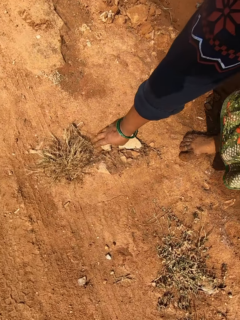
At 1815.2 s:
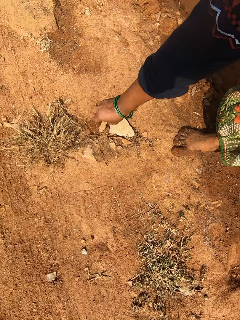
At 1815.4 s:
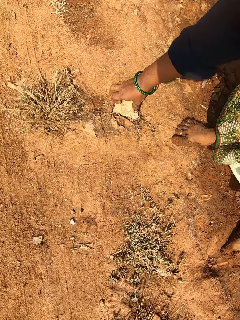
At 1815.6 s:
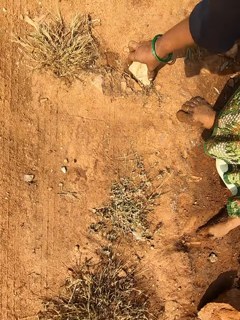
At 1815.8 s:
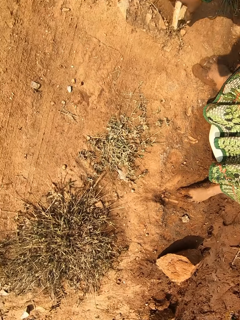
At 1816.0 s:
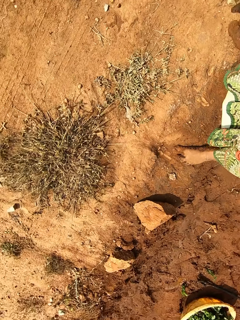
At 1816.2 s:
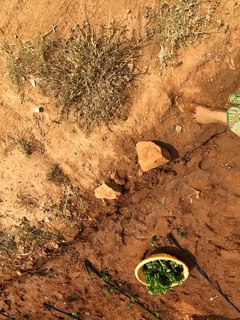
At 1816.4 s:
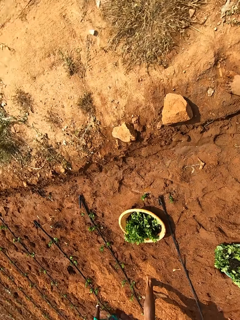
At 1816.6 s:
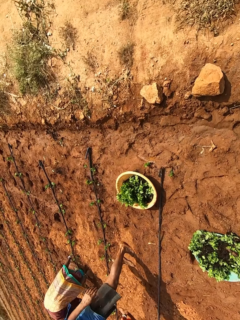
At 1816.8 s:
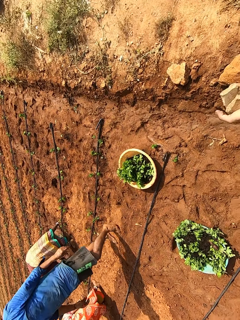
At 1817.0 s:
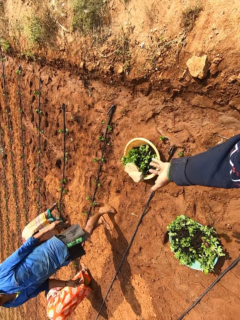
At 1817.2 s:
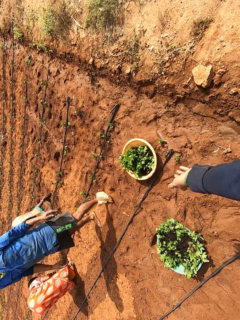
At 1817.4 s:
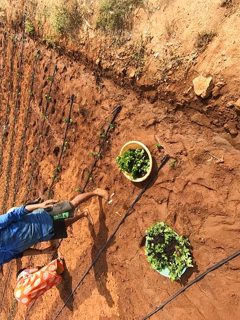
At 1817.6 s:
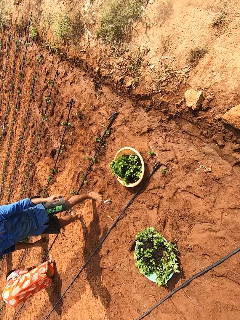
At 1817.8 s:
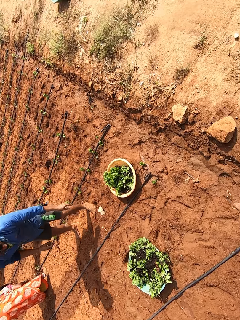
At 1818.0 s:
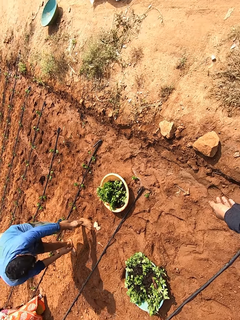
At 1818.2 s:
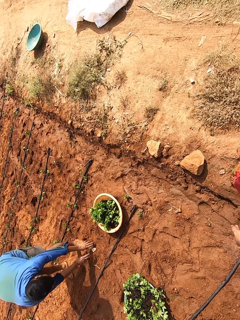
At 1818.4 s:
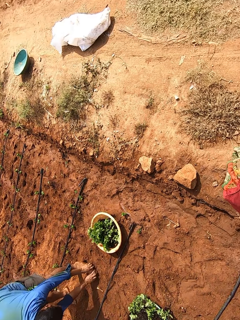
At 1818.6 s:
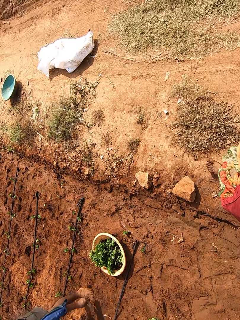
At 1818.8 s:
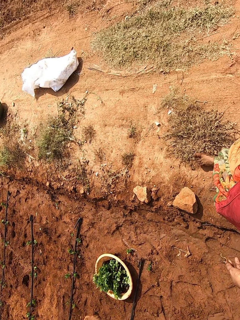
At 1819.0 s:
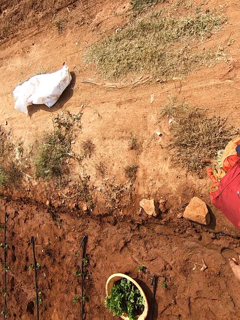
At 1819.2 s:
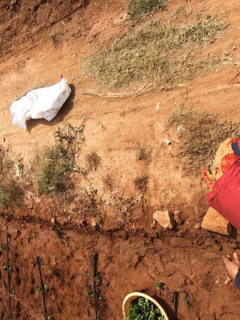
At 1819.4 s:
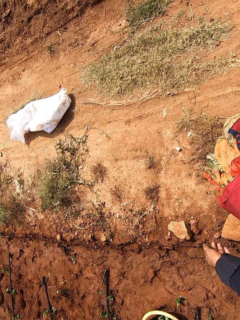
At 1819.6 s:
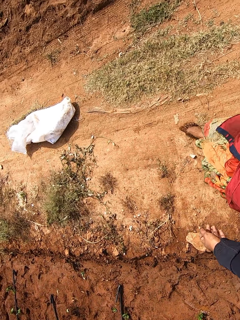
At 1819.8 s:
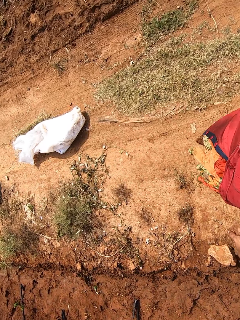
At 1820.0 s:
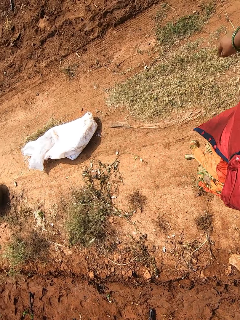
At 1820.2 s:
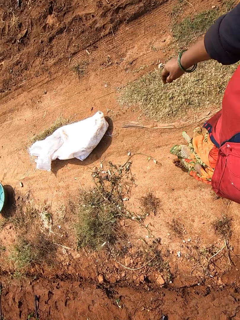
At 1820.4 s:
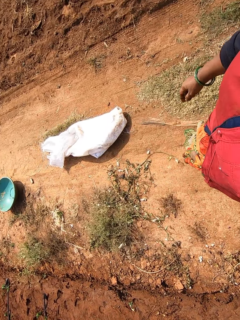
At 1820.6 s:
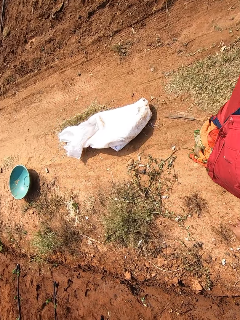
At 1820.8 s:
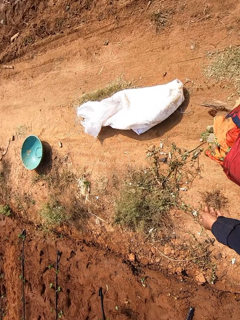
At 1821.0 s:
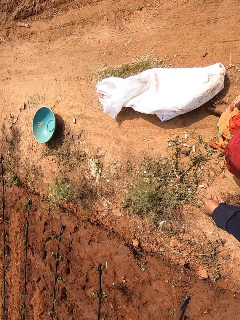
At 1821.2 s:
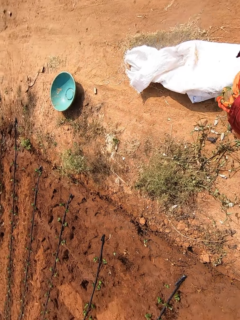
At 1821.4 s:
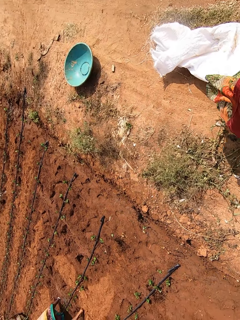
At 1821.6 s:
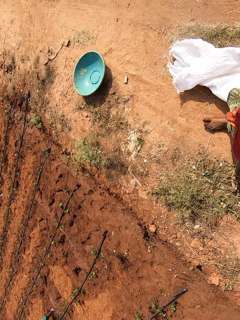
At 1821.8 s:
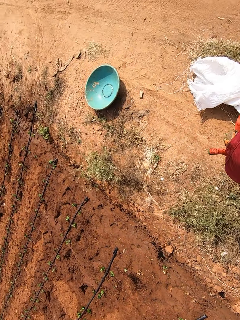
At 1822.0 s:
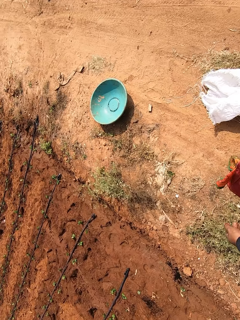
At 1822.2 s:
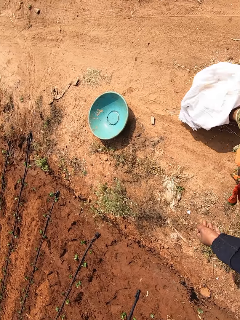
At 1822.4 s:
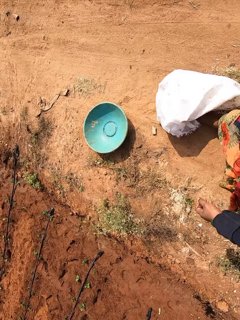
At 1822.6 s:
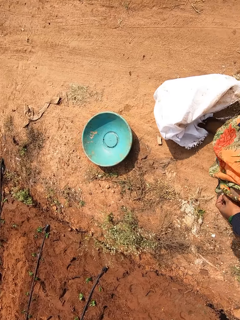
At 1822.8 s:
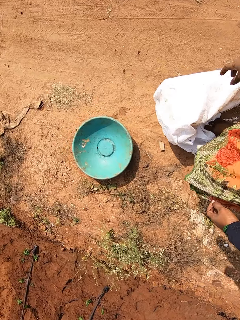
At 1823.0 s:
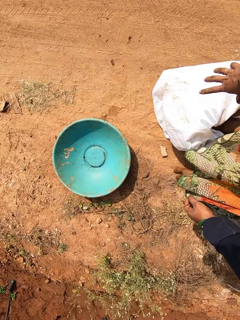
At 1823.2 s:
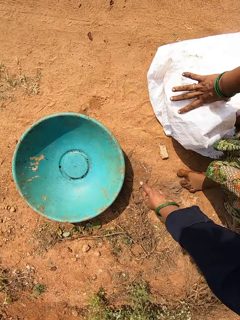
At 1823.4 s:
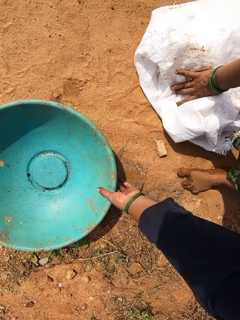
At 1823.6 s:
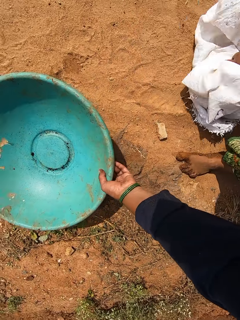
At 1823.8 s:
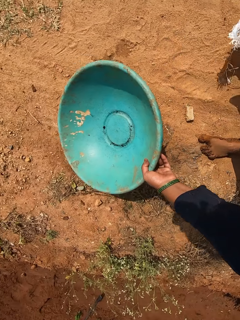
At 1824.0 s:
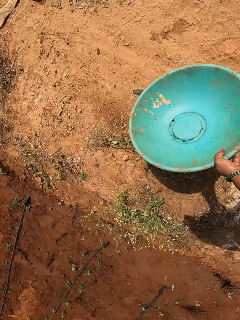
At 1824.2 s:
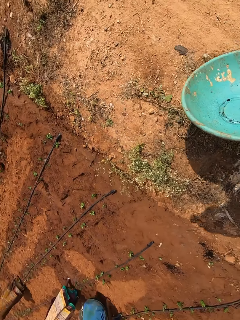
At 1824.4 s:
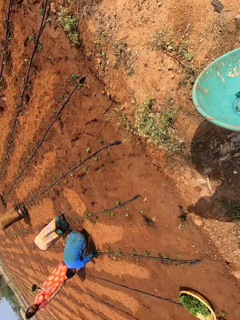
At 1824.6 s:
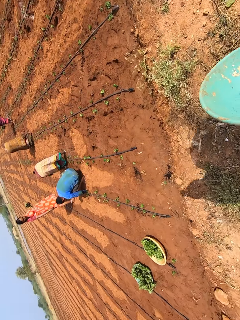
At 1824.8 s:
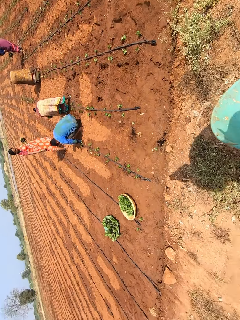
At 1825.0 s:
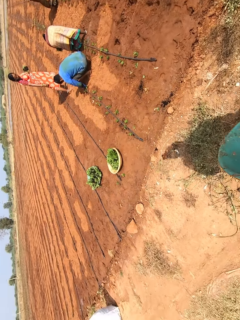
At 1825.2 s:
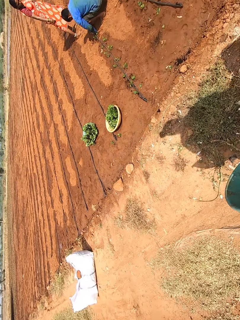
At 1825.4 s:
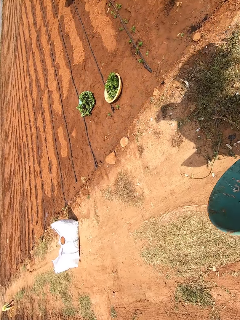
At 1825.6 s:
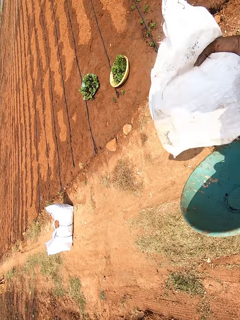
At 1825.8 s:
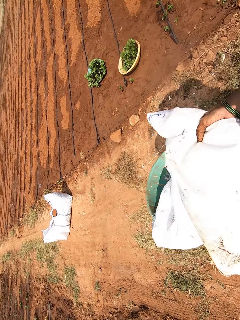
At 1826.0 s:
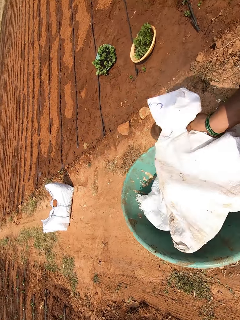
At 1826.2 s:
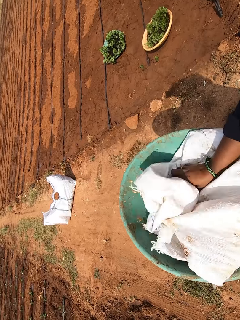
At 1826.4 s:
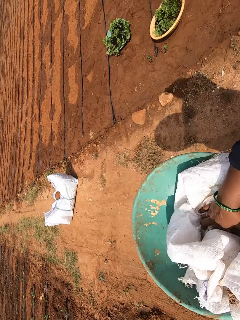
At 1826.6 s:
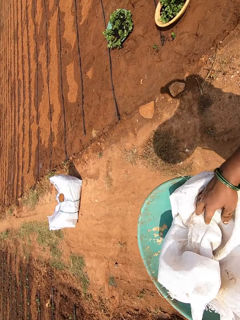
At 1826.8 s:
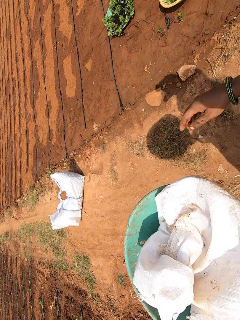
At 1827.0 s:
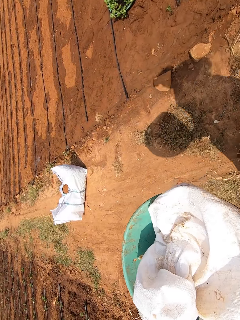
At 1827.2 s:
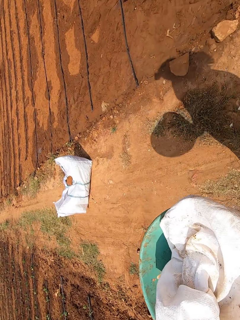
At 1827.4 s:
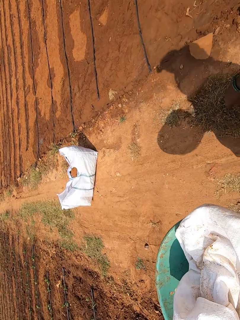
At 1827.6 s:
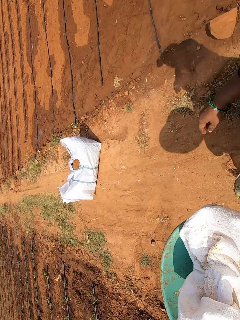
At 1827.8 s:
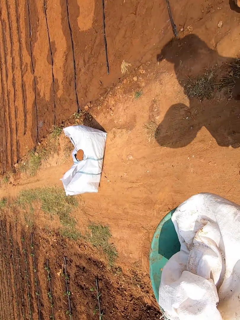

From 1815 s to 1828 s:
The camera wearer picks some stones from the ground with her right hand. She throws the stones on the ground with her right hand. A man picks the stones from the ground with both hands. The camera wearer walks in the farm. She kicks the sack on the ground with her right leg. She drags the sack with her leg. She picks the sack from the ground with her right hand and picks the bowl from the ground with her left hand. She walks in the farm. She puts the sack in the bowl with her right hand.

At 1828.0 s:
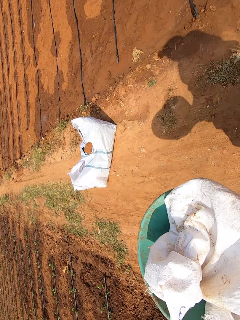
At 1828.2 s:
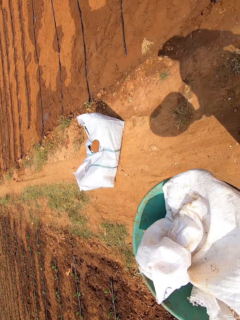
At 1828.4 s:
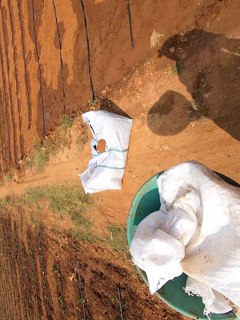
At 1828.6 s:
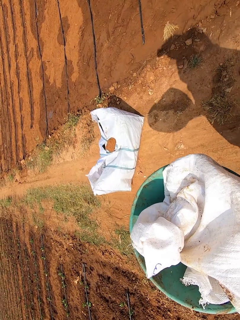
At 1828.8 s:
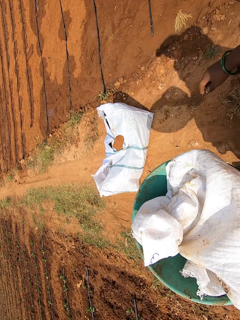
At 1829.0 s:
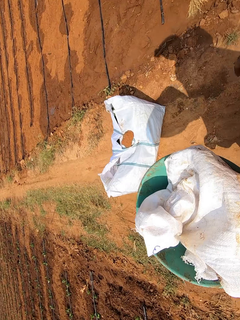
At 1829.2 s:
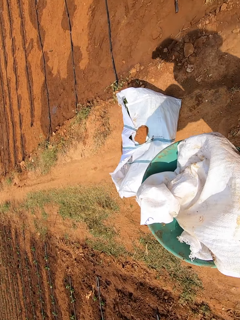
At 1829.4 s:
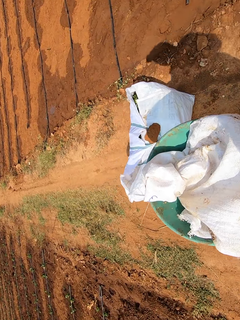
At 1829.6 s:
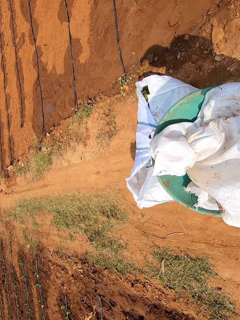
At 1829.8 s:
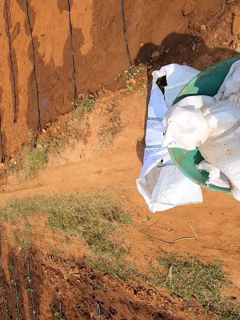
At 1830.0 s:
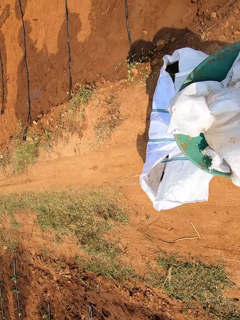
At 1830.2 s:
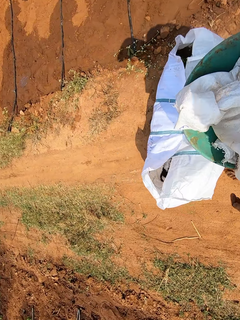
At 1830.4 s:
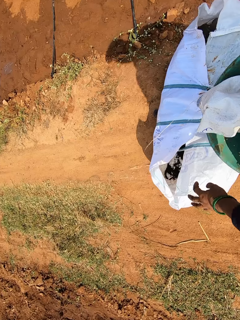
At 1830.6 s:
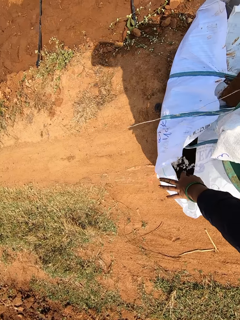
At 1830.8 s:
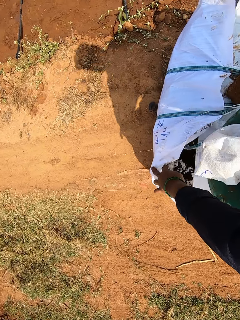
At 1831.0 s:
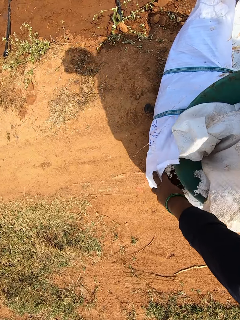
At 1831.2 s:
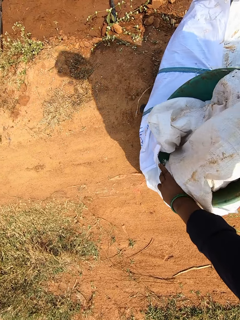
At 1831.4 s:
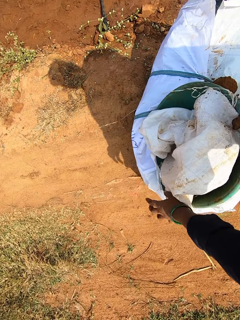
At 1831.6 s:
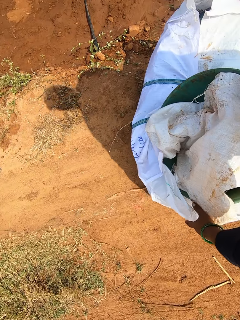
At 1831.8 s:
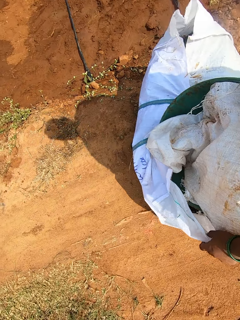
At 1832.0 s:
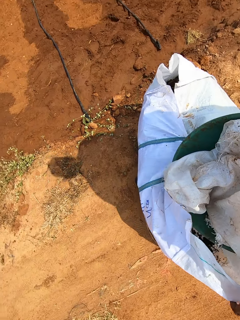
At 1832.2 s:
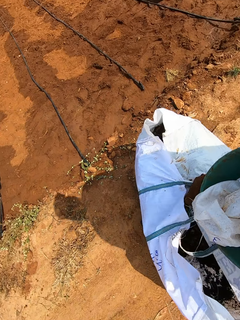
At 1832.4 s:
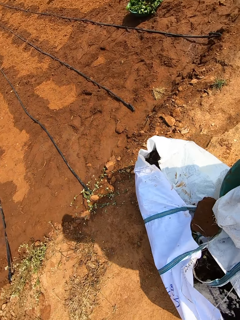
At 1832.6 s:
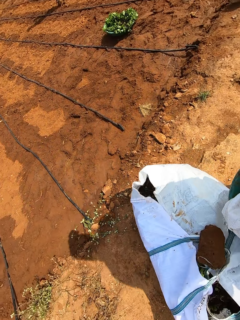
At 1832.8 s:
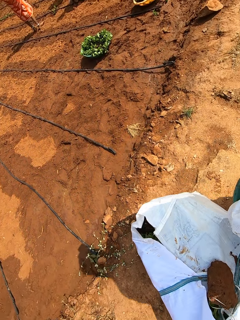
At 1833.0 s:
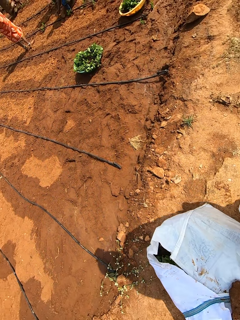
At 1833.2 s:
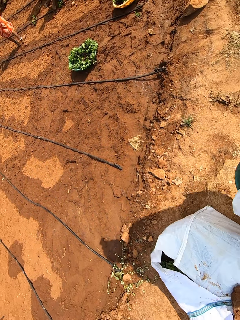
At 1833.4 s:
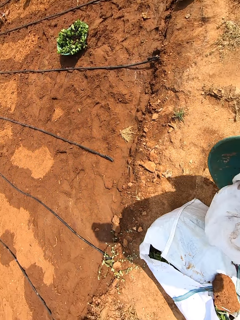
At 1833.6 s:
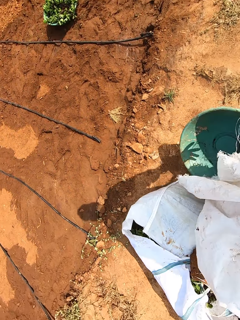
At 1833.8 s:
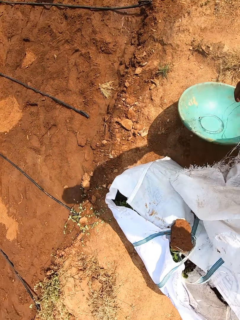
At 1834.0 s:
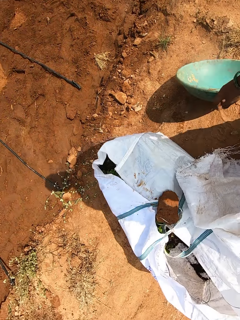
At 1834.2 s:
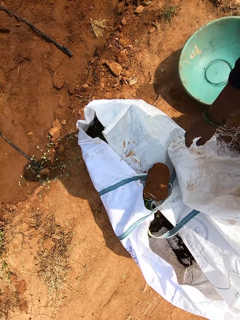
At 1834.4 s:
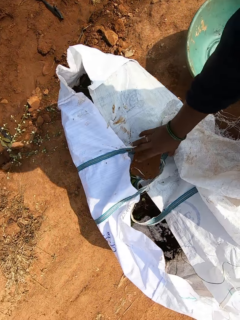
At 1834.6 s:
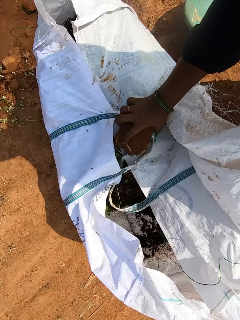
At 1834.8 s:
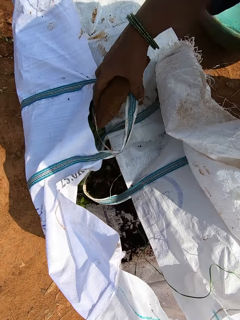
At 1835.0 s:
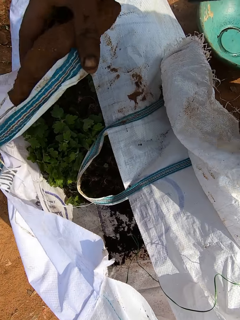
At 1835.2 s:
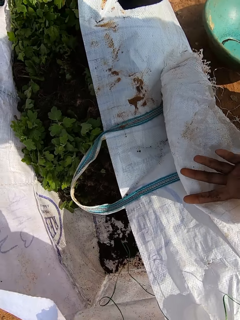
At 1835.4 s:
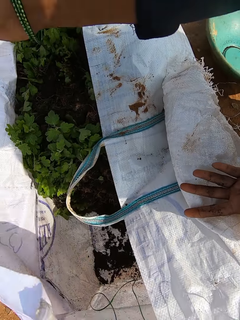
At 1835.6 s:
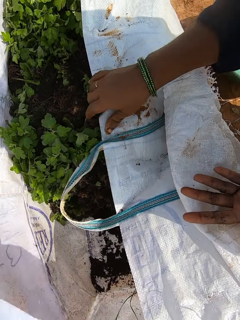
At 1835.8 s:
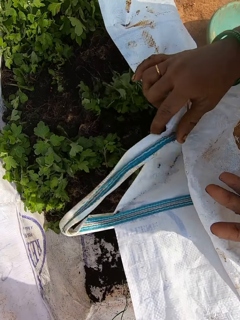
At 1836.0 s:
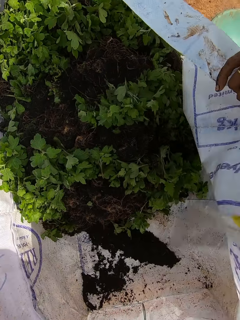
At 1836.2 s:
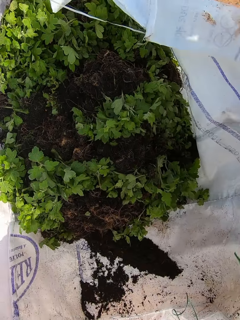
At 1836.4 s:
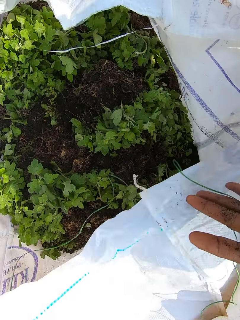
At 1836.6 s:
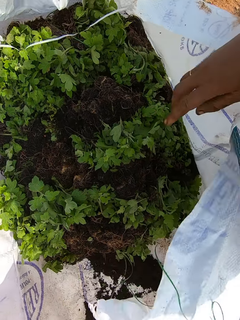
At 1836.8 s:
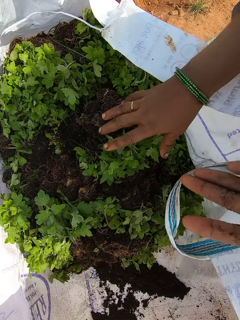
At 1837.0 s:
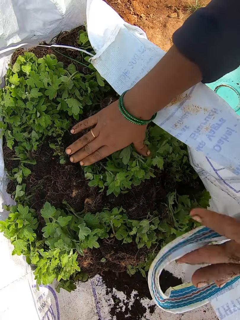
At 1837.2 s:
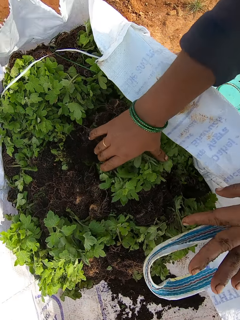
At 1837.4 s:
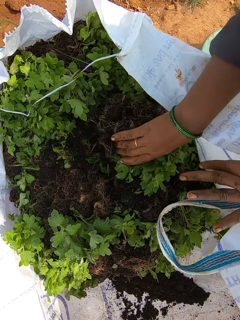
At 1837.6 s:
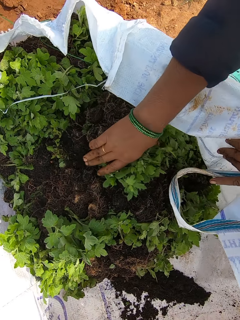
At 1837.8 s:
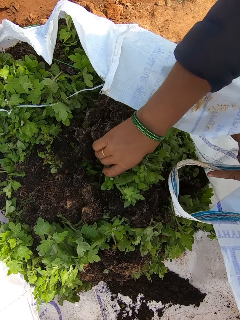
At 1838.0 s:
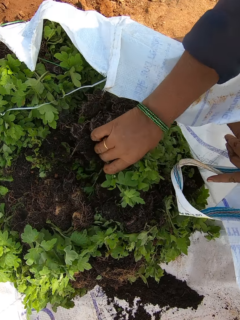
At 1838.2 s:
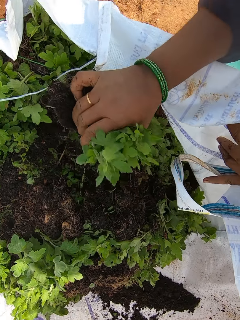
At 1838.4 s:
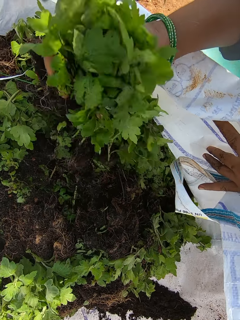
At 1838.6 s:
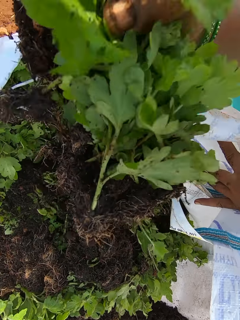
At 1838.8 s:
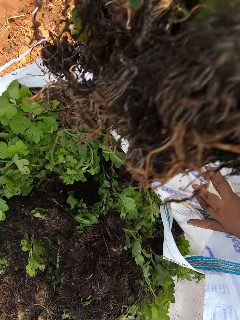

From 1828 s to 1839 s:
The camera wearer walks in the farm. She passes the bowl from her left hand to her right hand. She holds a sack on the ground with her left hand. She places the bowl on the sack with her right hand. She lifts the bowl from the sack with her right hand. She removes the sack from the bowl with her left hand. She holds the sack and bowl. She places the bowl on the ground with her right hand. She drops the sack on the ground with her left hand. She picks a stone from the sack with her right hand. She throws the stone on the ground with her right hand. She places her left hand on the sack. She holds the sack on the ground with her right hand. She widens the sack on the ground with her right hand. She holds the sack with her left hand. She packs some seedlings from the sack on the ground with her right hand.
